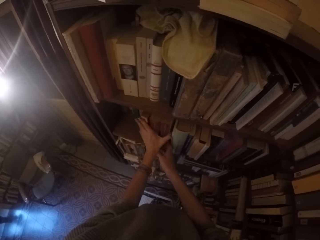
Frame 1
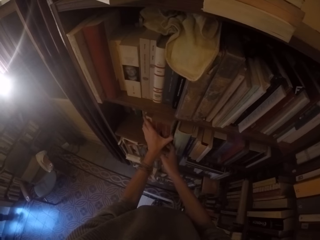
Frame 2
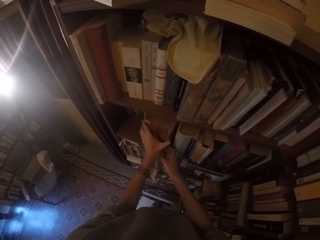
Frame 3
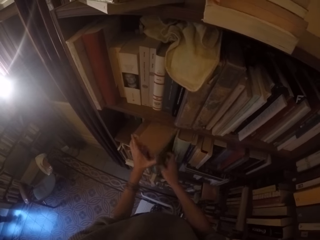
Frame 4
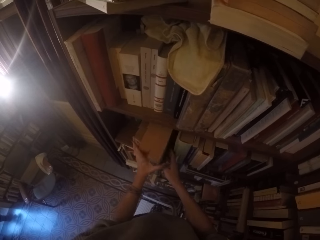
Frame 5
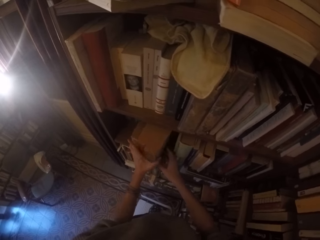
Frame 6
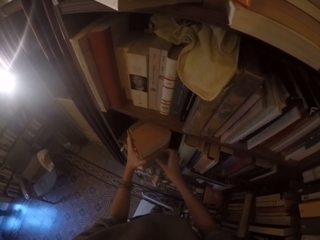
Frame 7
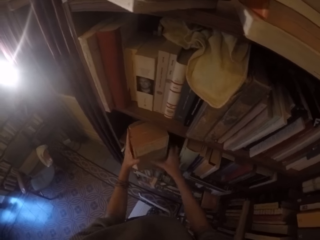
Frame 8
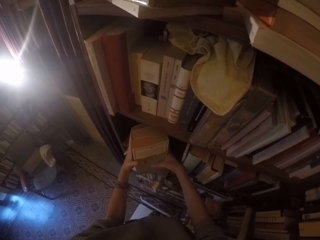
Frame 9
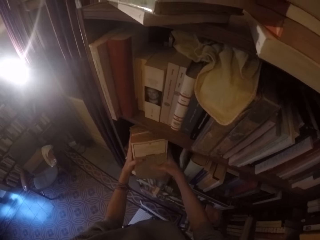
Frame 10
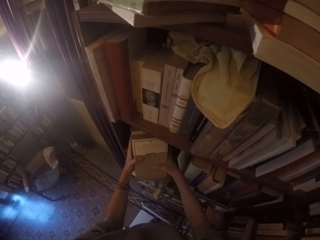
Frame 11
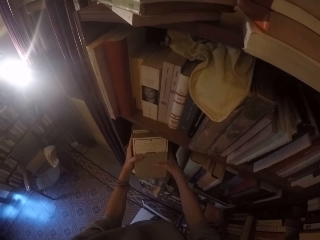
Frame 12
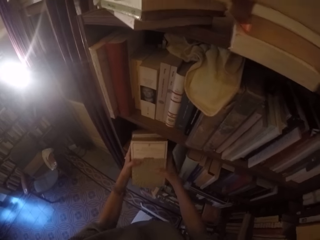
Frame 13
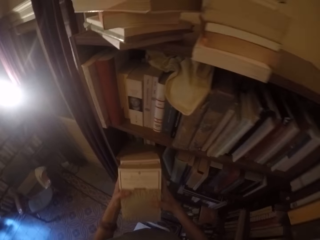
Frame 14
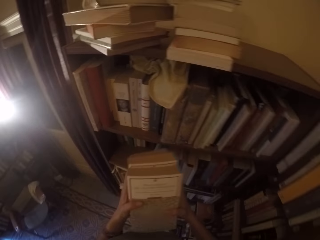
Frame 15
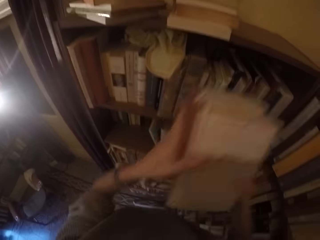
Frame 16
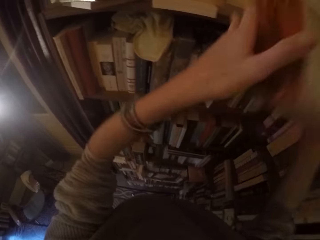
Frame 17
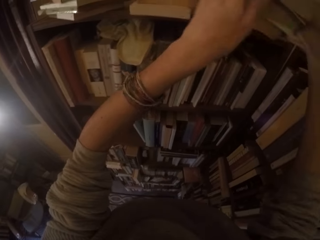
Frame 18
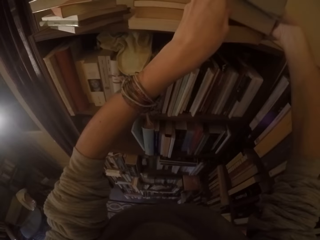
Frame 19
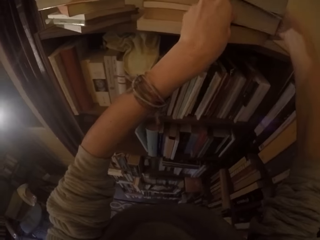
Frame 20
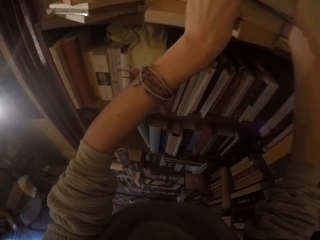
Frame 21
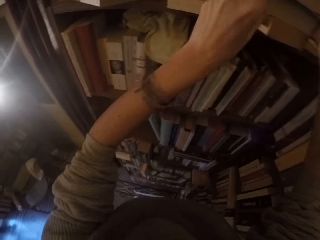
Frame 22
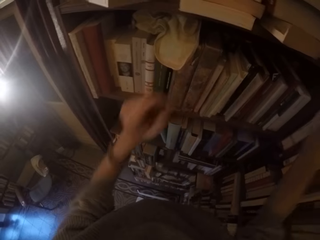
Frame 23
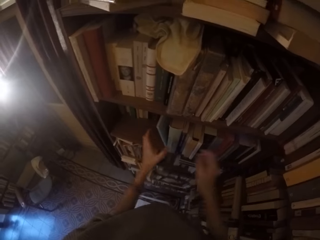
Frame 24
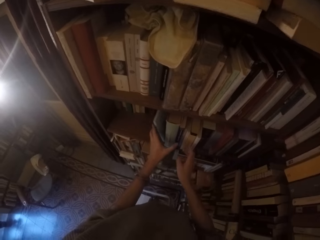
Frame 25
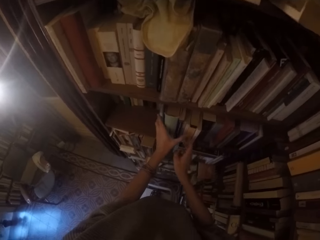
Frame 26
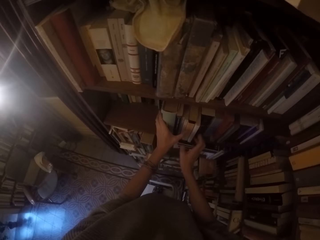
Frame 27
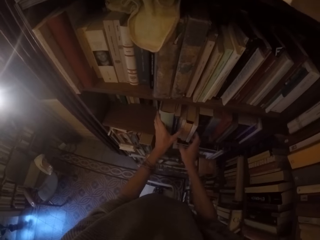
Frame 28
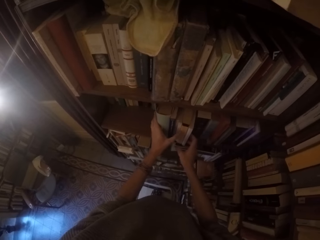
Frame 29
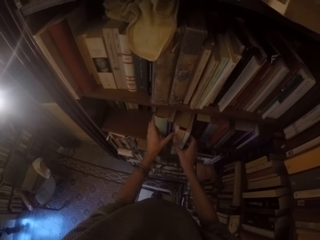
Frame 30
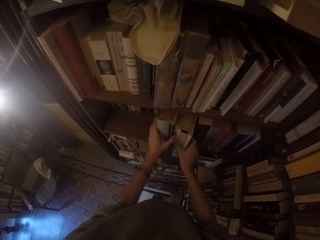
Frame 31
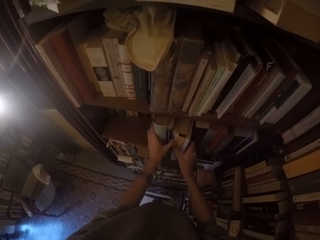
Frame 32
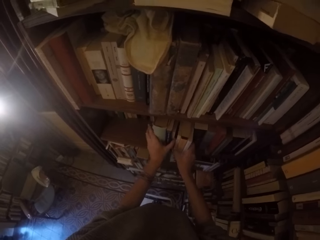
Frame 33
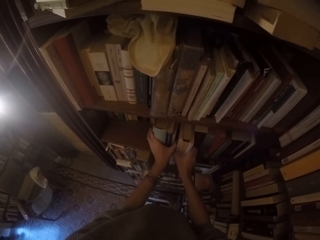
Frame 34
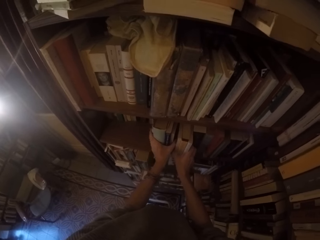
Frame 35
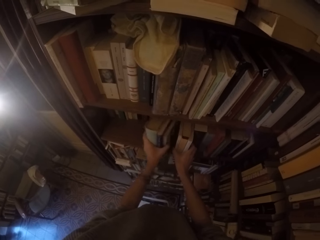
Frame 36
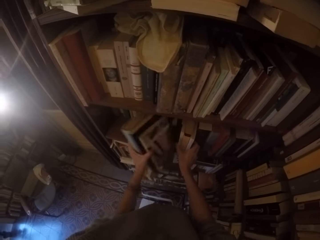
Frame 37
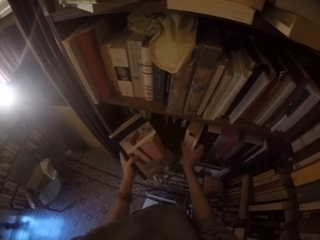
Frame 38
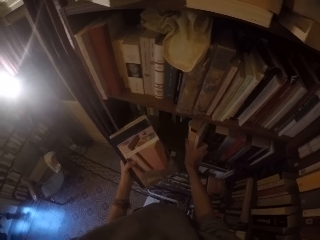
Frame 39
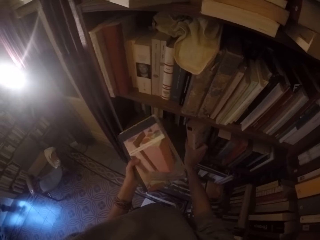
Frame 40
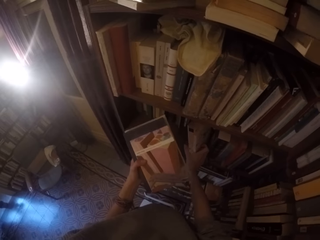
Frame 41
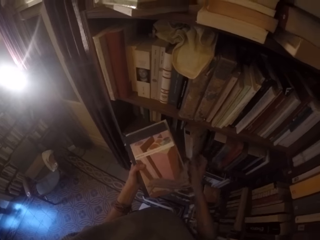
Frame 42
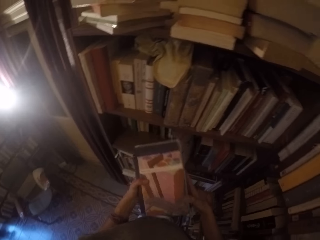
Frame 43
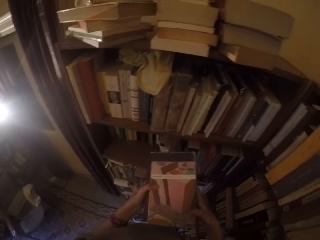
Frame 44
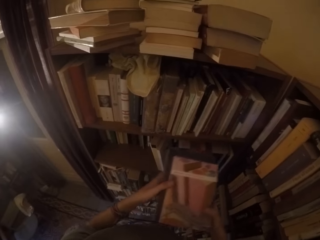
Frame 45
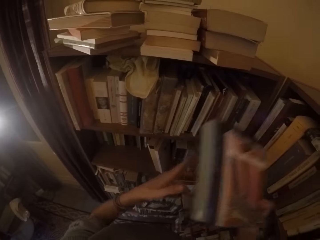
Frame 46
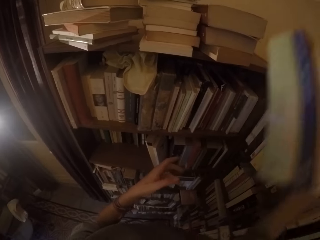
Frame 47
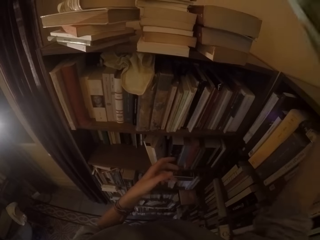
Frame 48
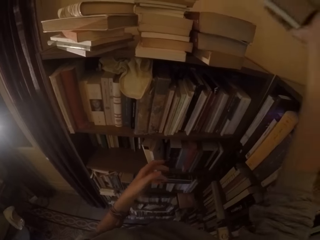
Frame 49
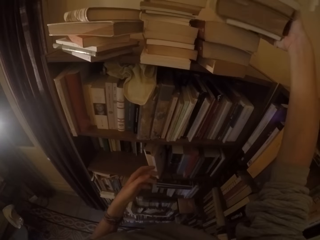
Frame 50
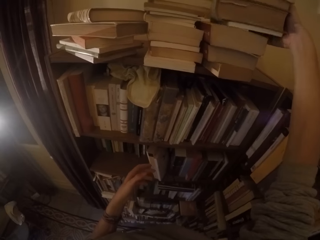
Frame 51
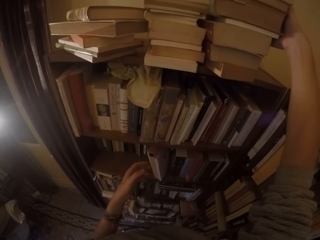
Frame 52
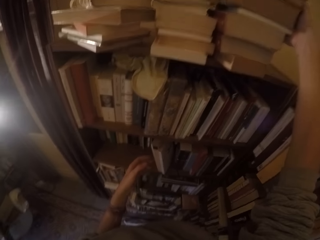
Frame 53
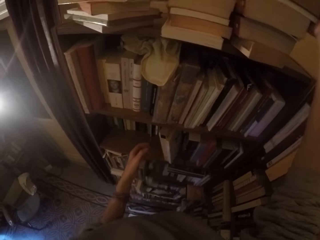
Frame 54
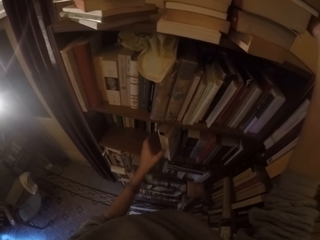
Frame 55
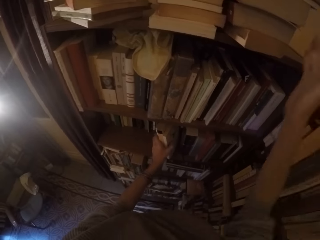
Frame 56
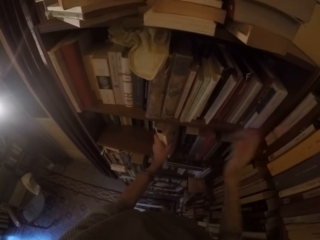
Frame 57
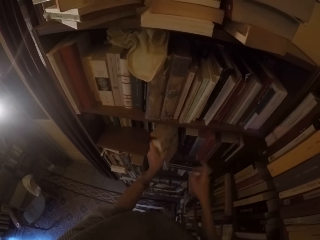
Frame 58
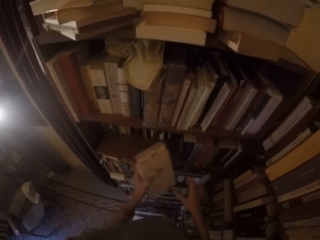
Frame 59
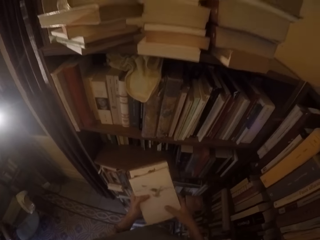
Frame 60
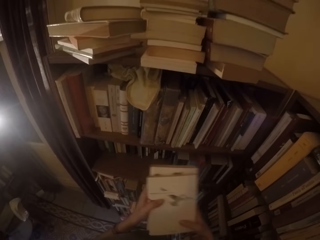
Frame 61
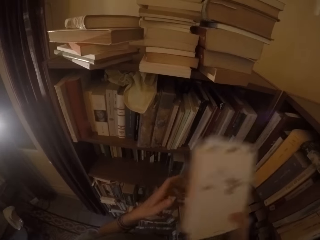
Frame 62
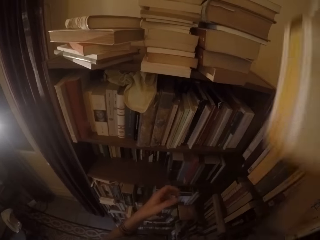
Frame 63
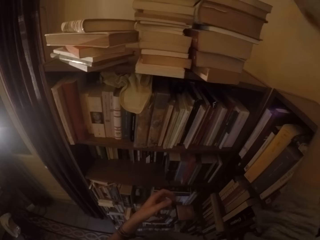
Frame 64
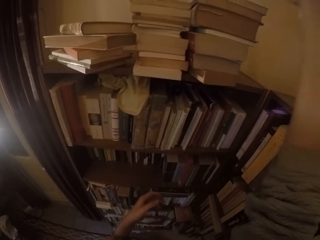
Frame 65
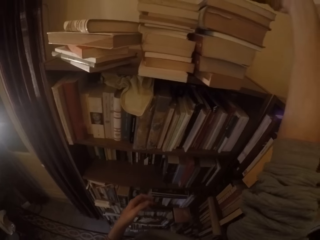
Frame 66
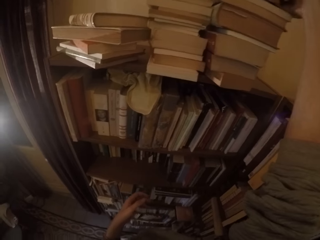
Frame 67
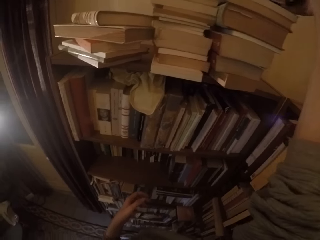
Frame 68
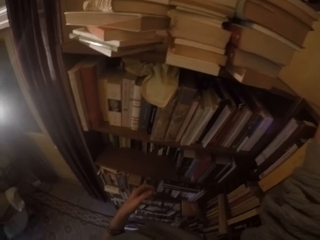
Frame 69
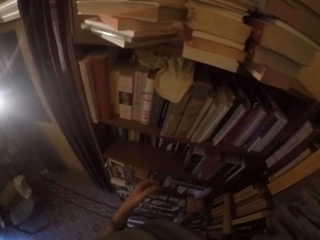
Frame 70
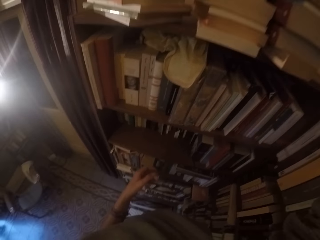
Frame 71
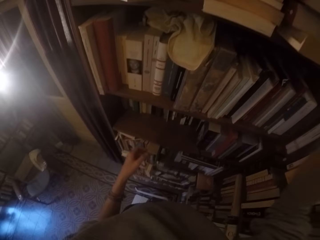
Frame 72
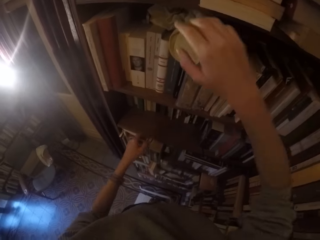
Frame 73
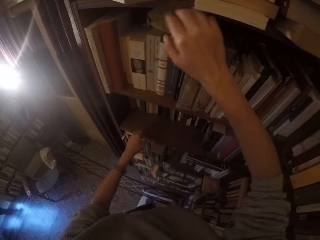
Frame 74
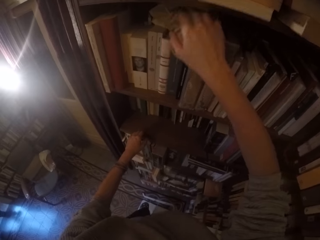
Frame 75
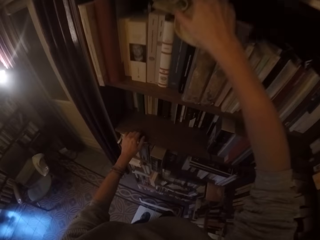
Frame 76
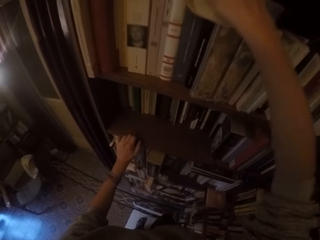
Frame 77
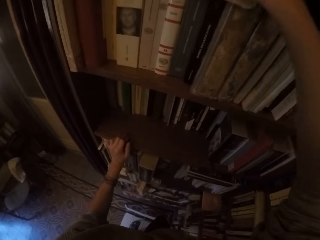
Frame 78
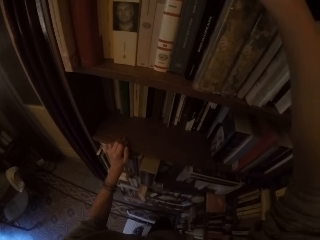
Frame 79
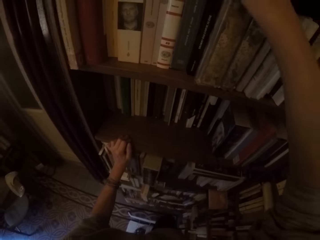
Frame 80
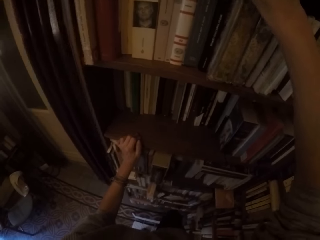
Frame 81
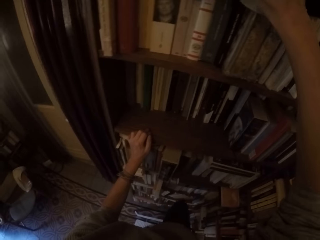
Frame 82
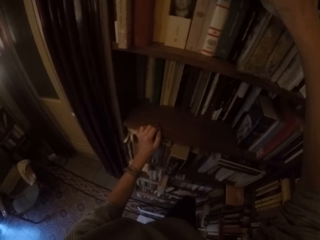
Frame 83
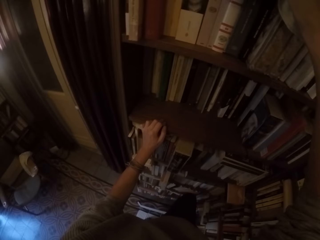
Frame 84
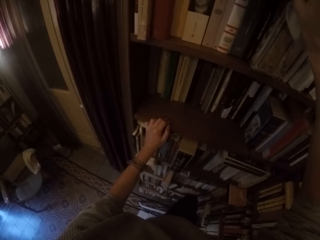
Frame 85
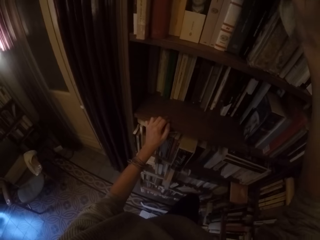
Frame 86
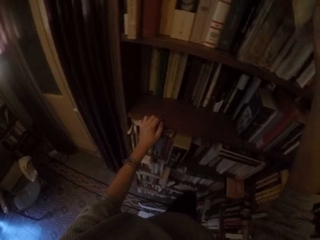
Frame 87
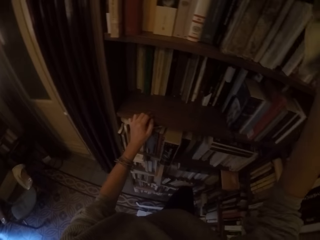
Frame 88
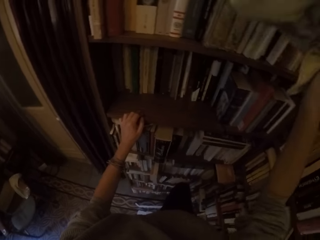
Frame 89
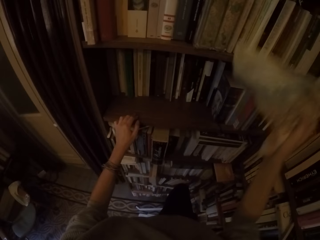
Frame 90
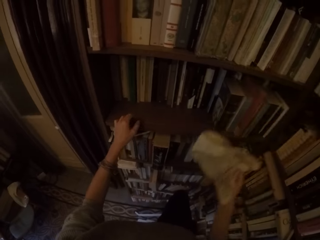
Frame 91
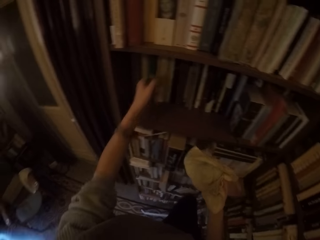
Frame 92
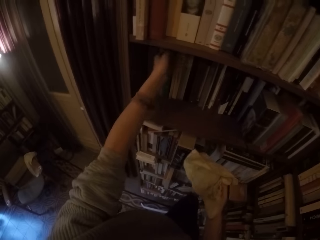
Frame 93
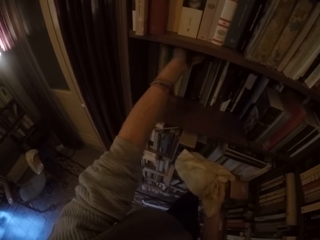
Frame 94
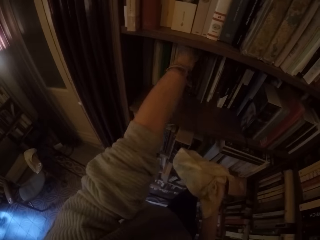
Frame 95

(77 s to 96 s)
The camera wearer picks three books from the shelf with both hands. He puts the three books on the top of the shelf with both hands. He picks four books from the shelf with his left hand. He passes the four books to his right hand. He puts the four books on the top of the shelf with his right hand. He picks three books from the shelf with his left hand. He passes the three books to his right hand. He puts the three books on the top of the shelf with his right hand. He picks the towel from the shelf with his right hand. He arranges a book in the shelf.

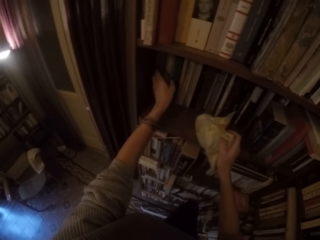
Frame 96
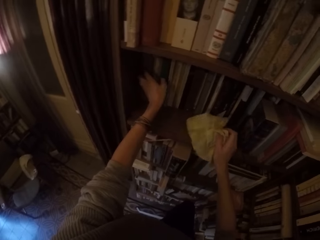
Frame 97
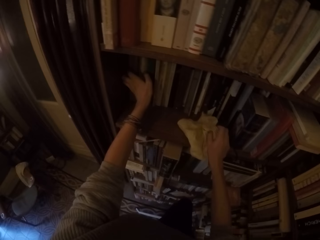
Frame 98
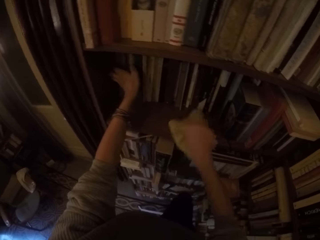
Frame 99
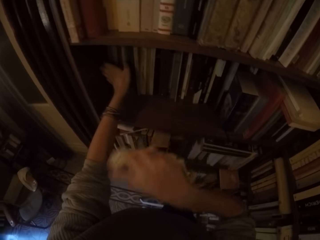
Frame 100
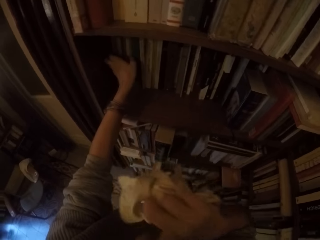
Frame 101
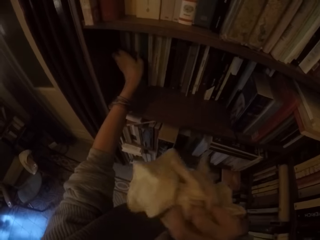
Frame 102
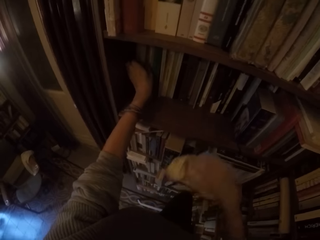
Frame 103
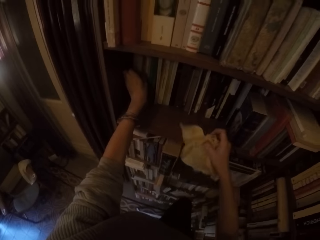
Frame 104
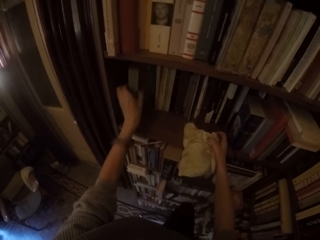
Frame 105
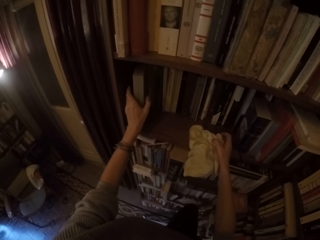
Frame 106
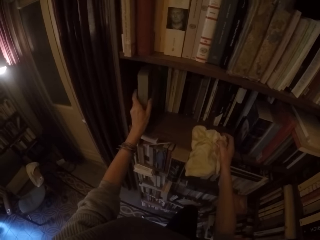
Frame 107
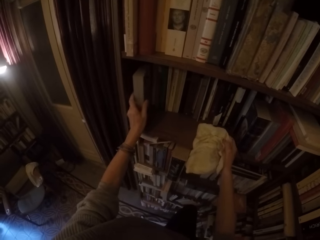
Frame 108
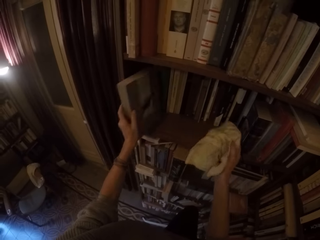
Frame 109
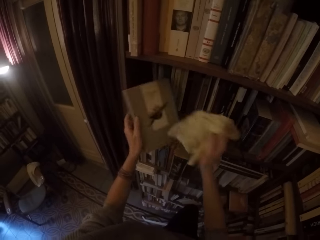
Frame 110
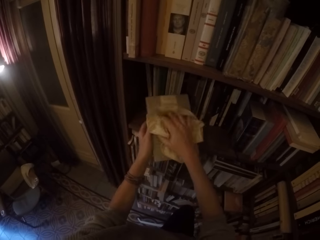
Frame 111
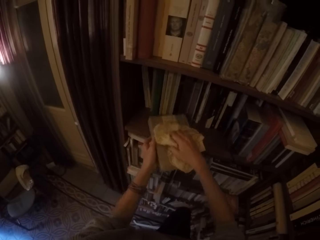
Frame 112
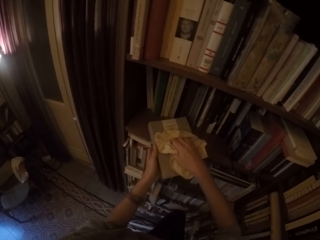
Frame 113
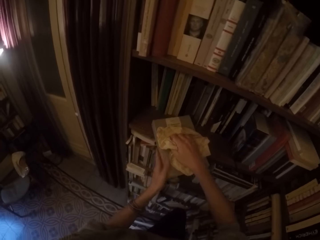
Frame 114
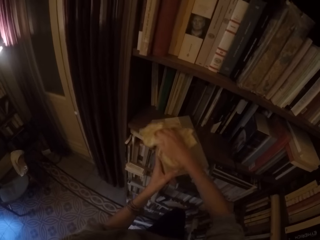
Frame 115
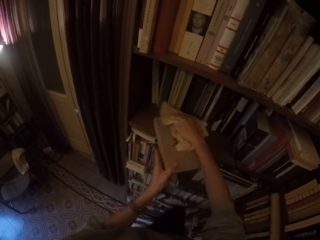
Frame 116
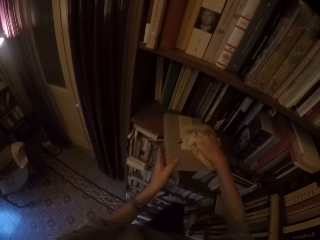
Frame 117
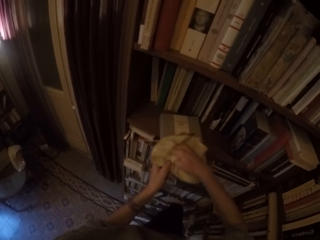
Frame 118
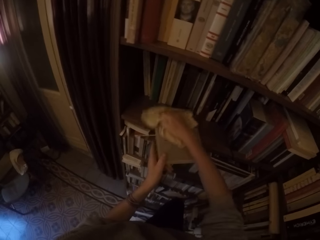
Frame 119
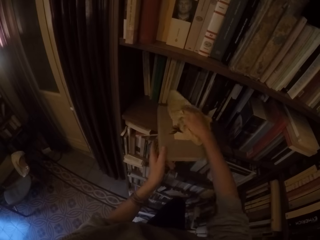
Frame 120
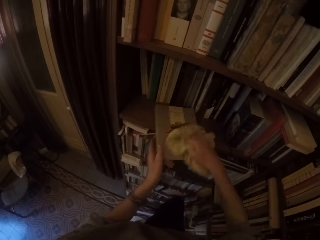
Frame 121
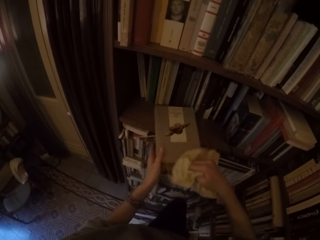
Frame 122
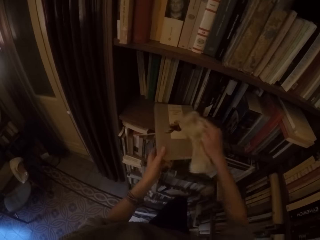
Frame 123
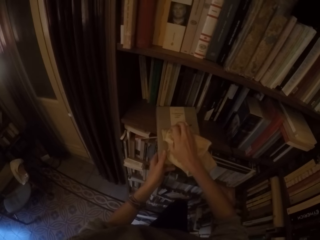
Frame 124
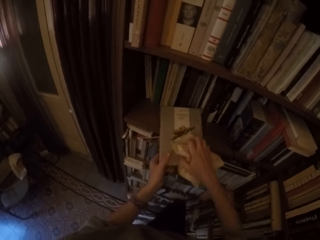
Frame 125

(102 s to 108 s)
The camera wearer raises his right hand to touch his face. He picks another book from the shelf with his left hand. He wipes the book with the towel in his right hand.
